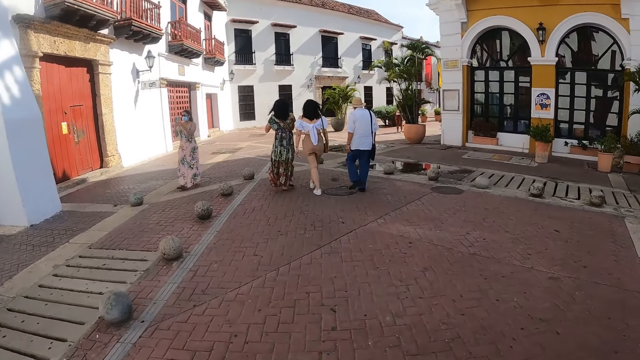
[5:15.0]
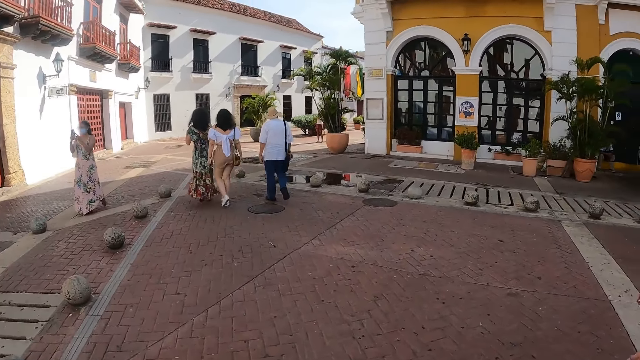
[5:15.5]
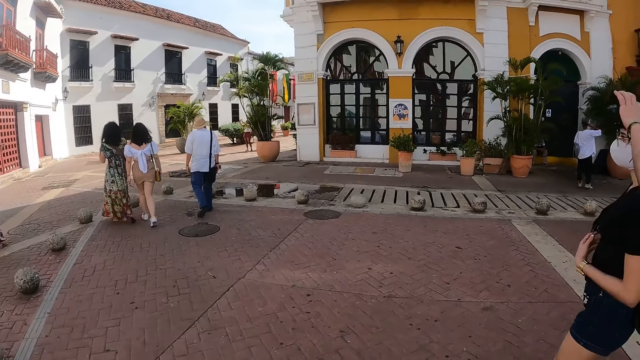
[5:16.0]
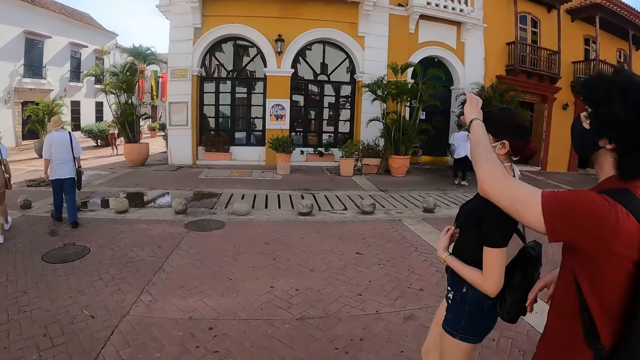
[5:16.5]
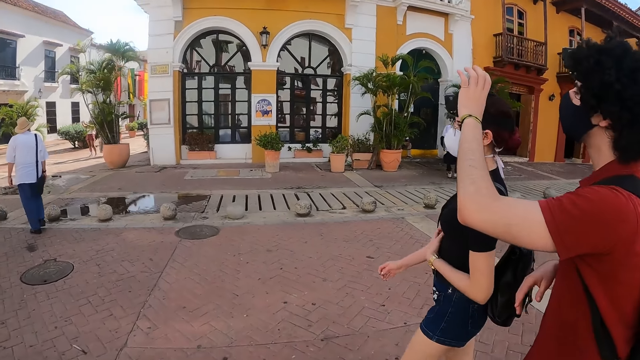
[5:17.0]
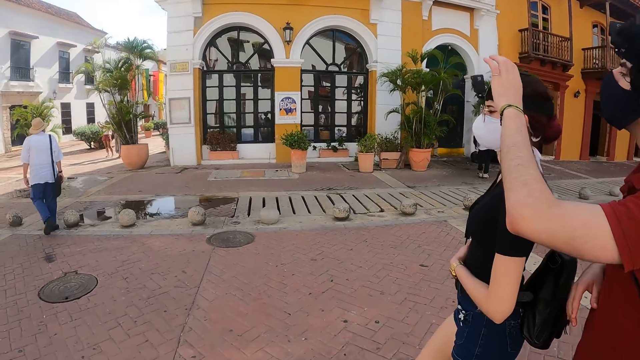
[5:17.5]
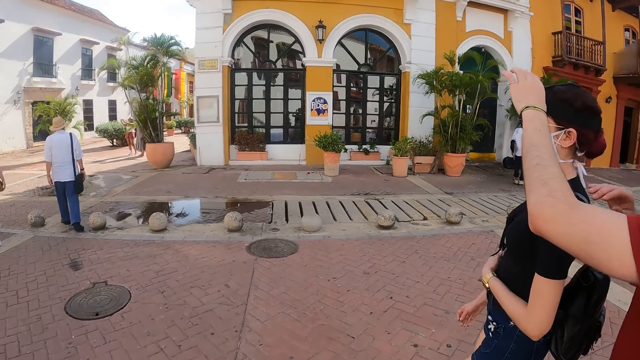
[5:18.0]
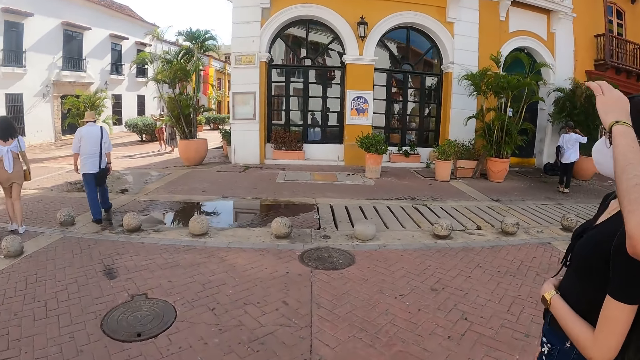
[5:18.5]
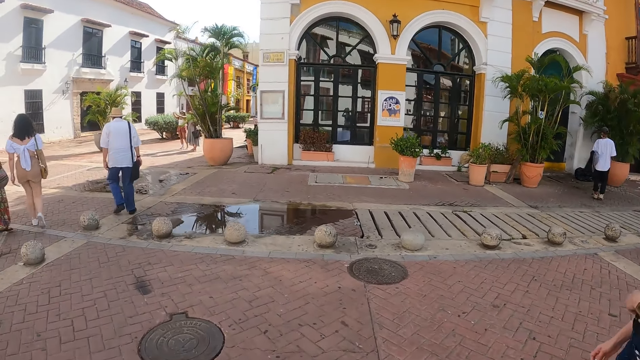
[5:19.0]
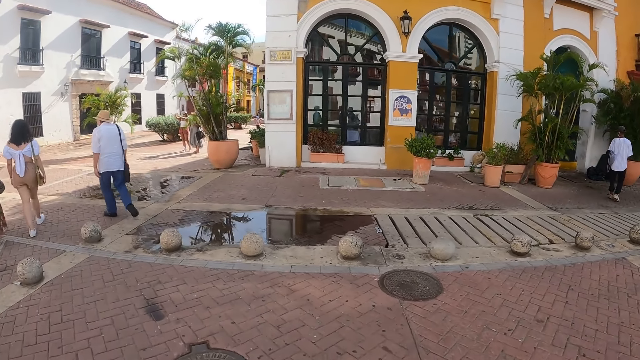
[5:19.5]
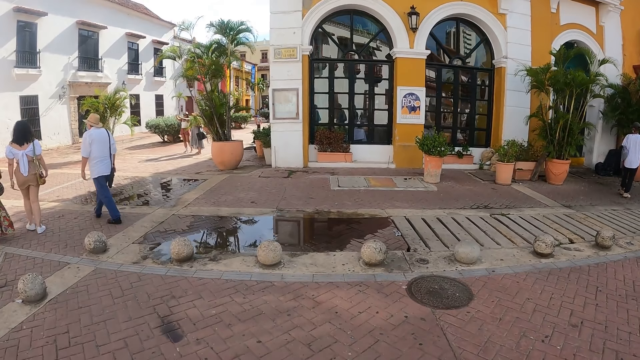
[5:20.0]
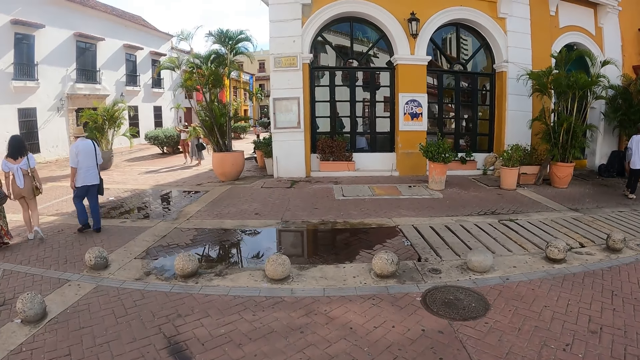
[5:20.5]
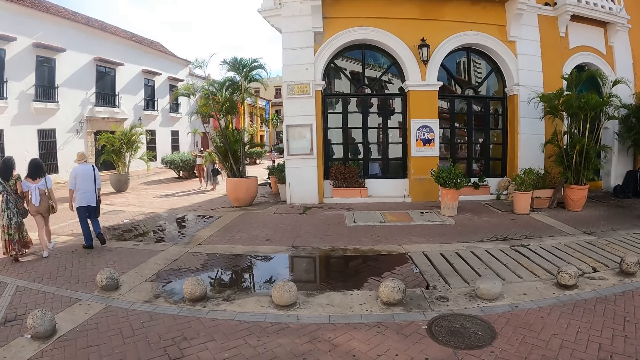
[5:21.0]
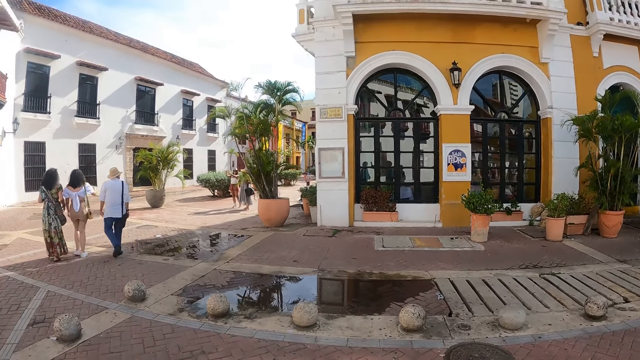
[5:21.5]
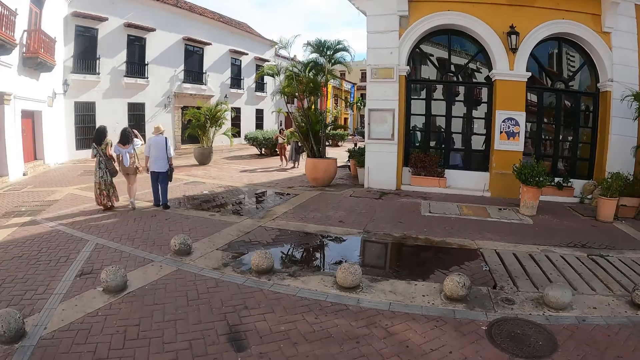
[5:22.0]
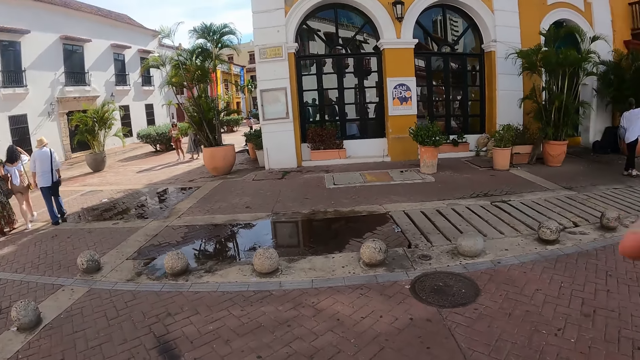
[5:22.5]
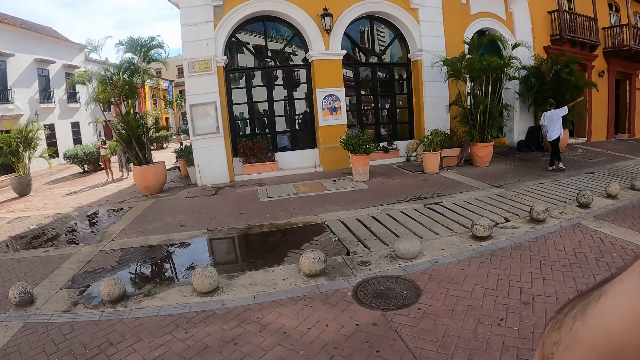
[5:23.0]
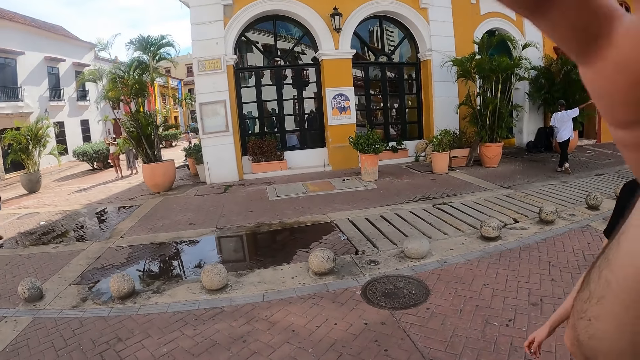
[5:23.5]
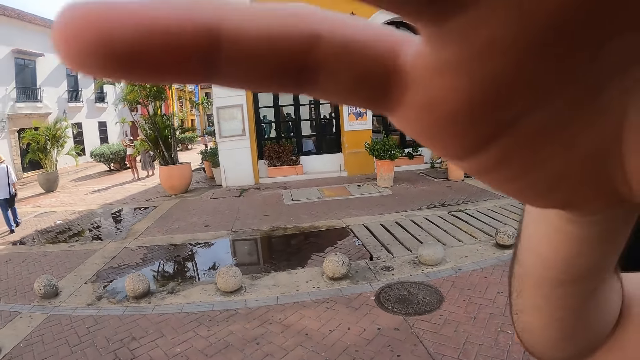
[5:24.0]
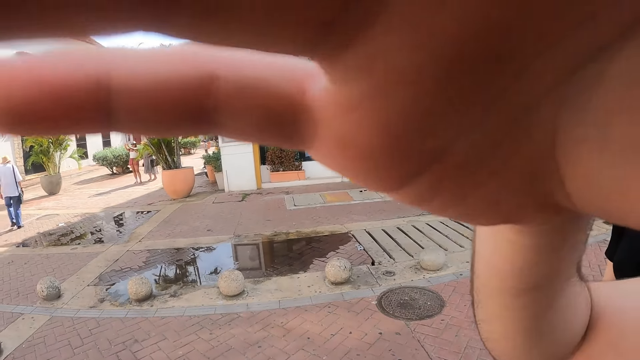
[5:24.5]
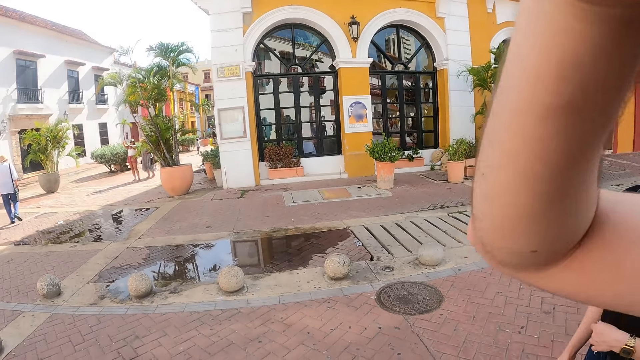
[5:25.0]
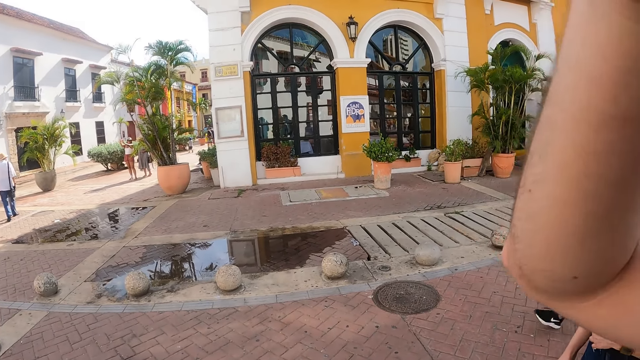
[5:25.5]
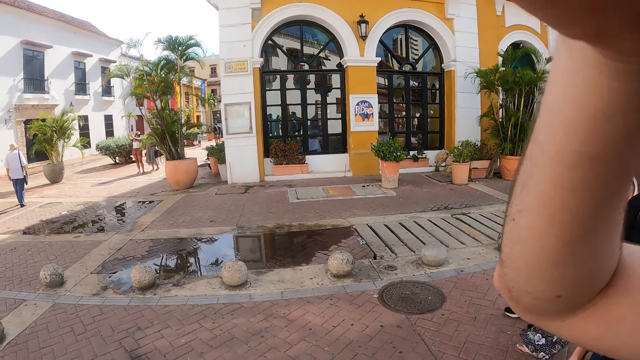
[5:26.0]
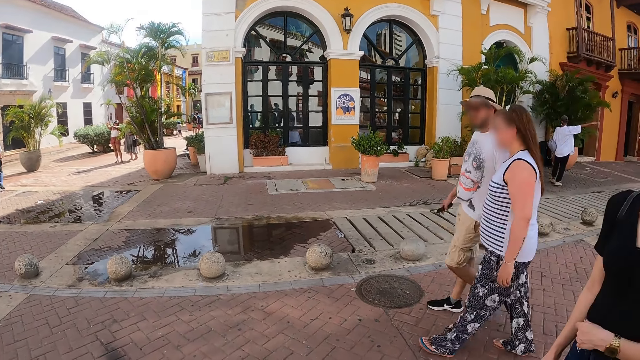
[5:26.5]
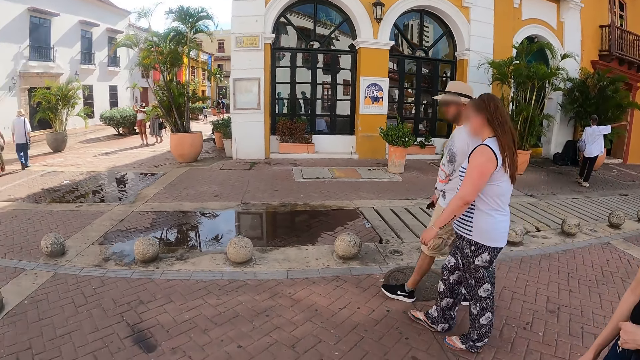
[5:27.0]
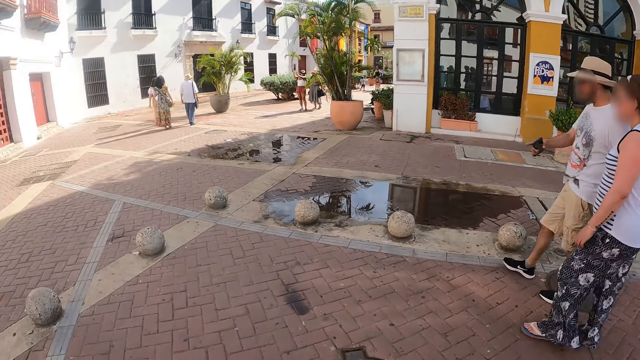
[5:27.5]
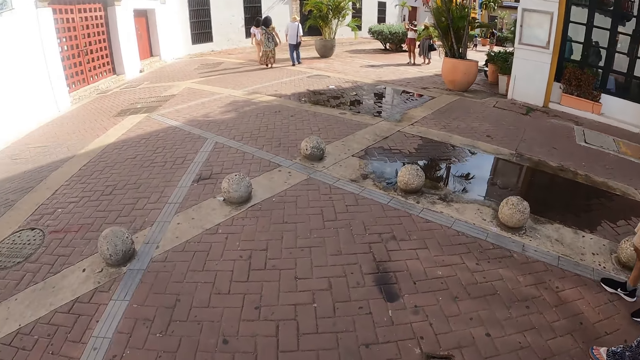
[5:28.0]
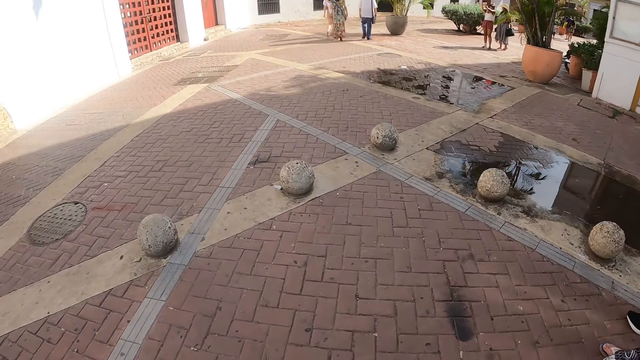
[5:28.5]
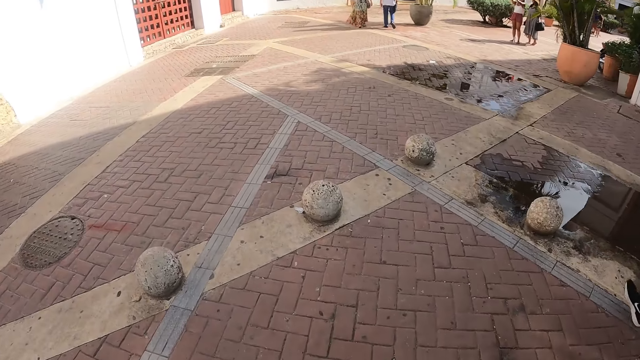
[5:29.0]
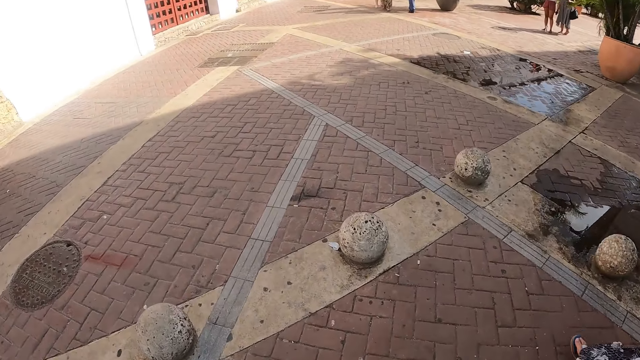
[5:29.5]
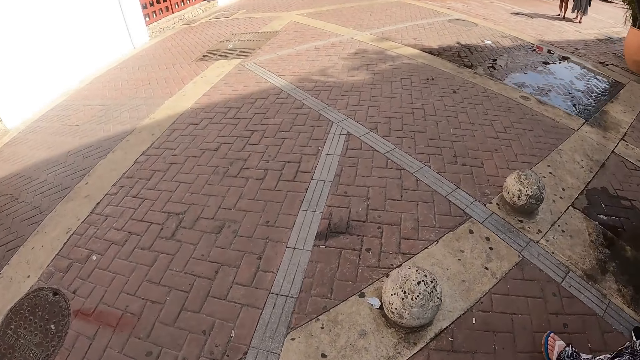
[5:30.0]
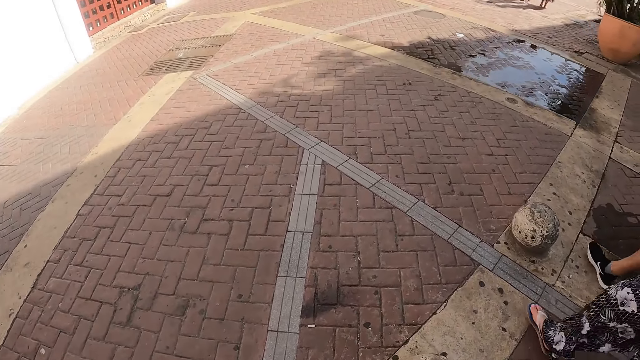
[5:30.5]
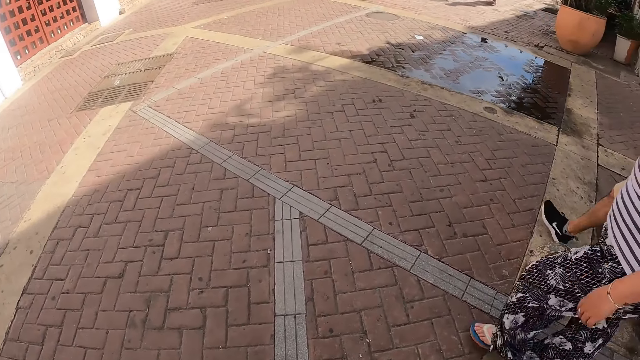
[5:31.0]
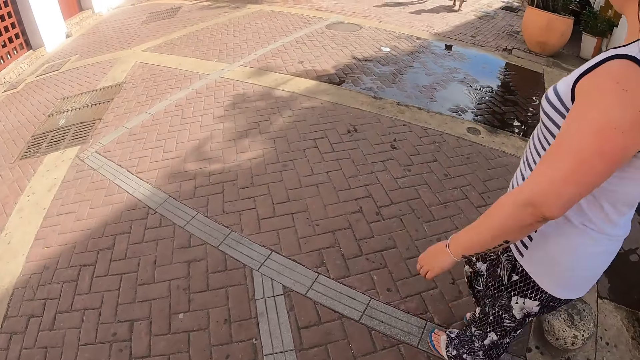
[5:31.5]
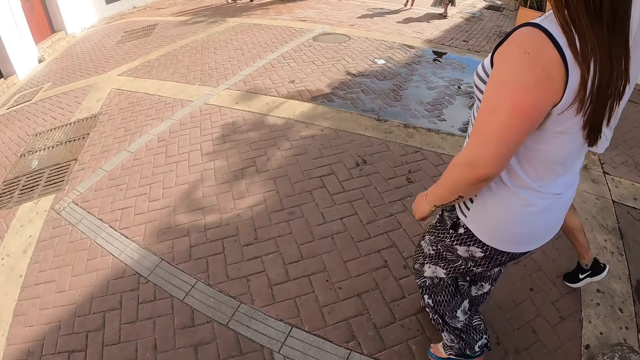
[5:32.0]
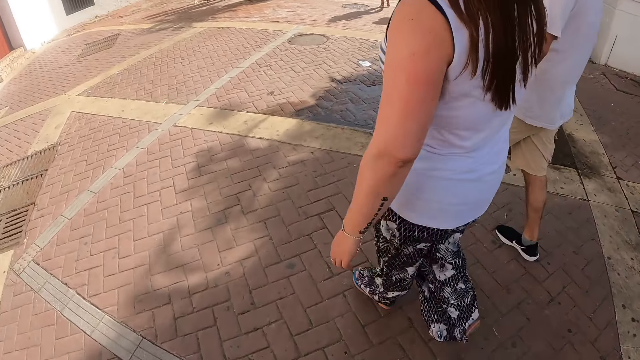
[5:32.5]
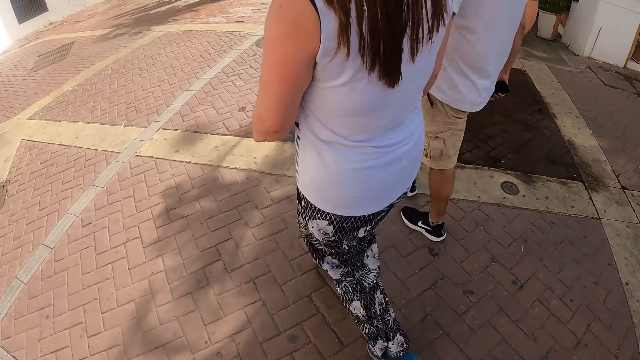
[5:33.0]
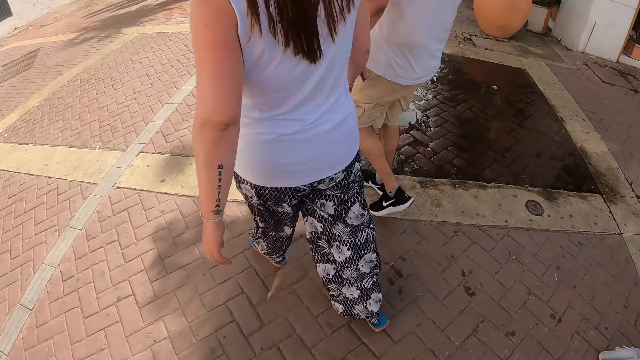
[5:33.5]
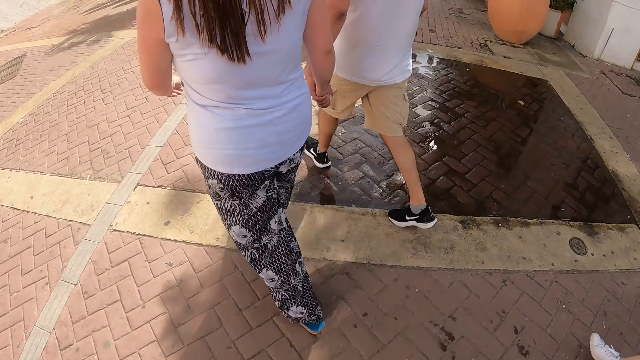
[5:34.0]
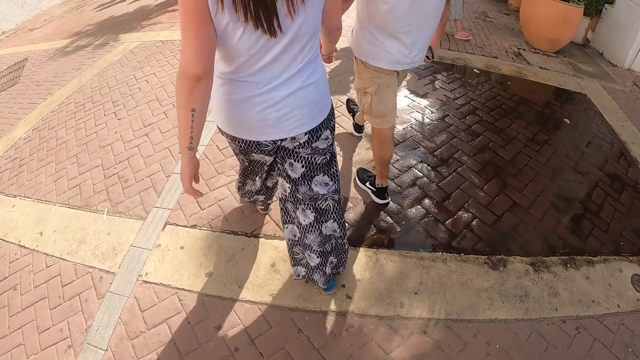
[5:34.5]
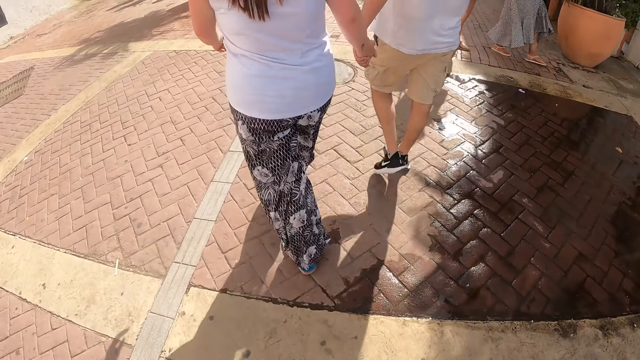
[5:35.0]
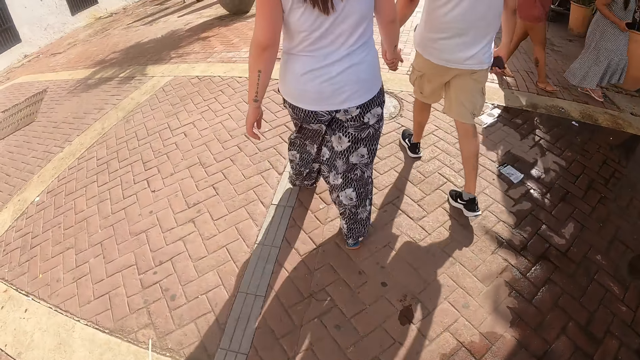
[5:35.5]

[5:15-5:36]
A man interacts with a lady. The camera wearer adjusts something with her right hand. Another man touches the camera wearer's camera. The camera wearer walks along the street.
